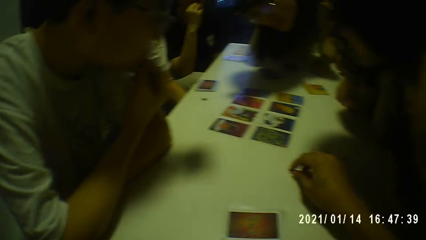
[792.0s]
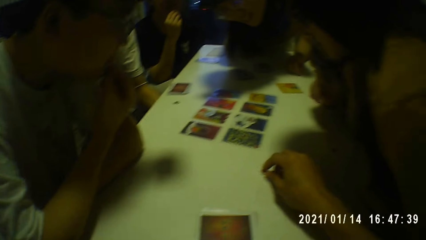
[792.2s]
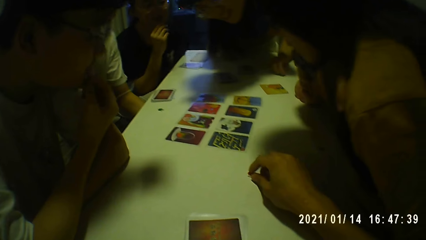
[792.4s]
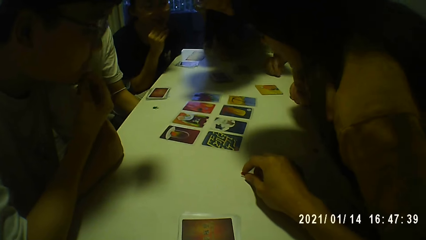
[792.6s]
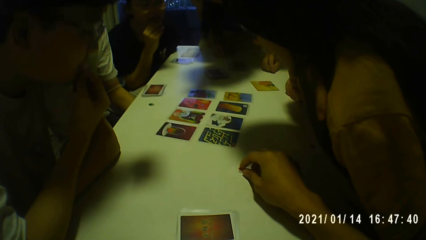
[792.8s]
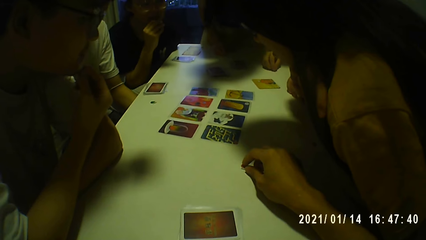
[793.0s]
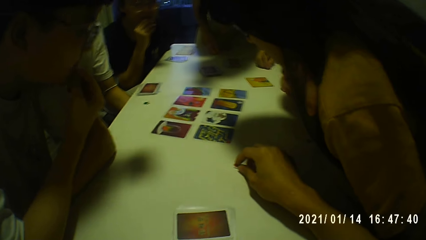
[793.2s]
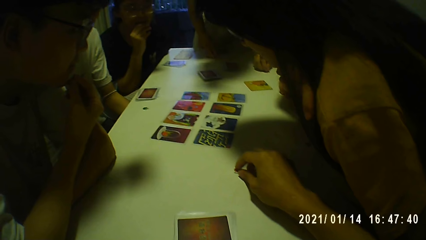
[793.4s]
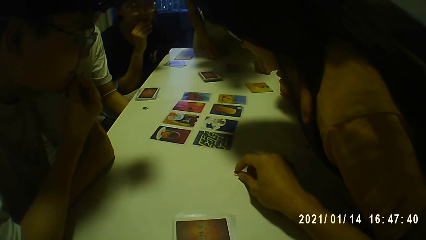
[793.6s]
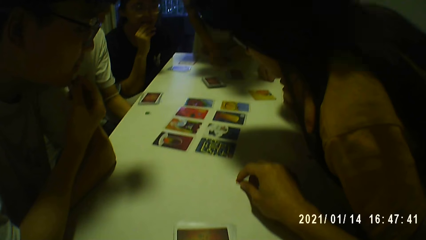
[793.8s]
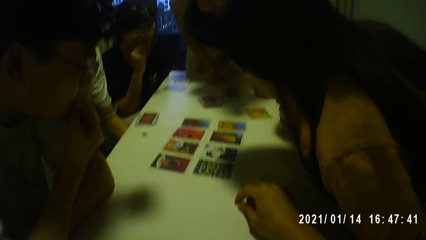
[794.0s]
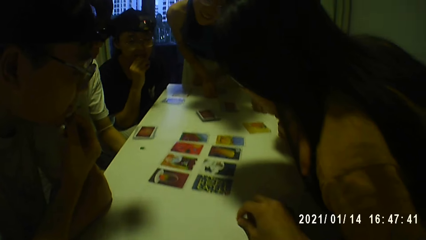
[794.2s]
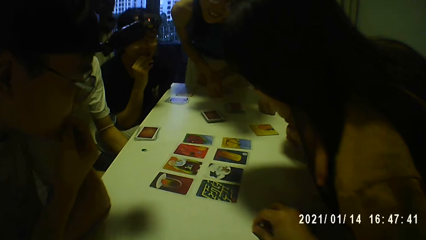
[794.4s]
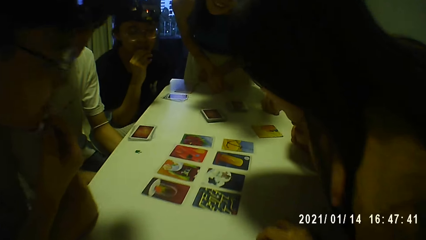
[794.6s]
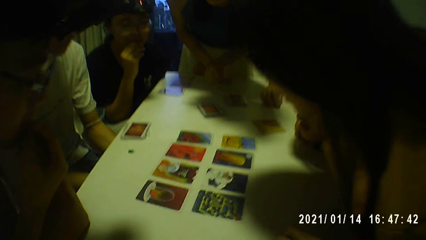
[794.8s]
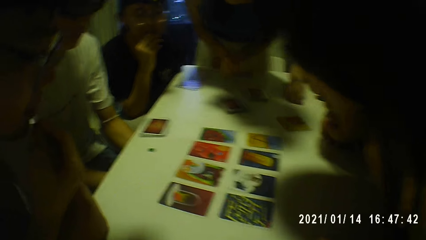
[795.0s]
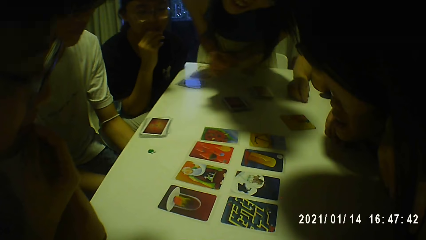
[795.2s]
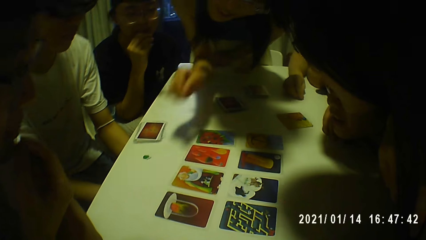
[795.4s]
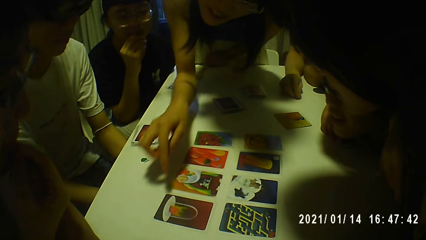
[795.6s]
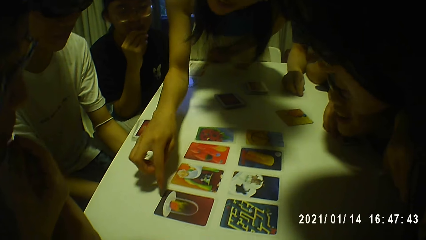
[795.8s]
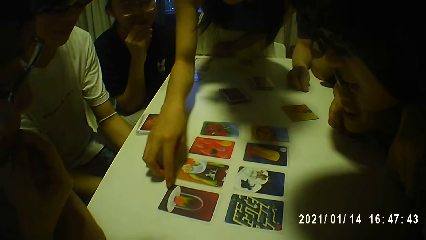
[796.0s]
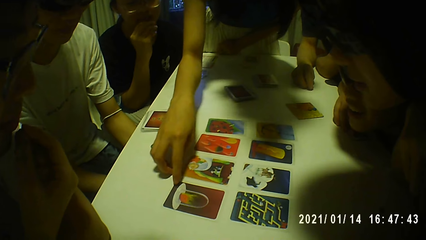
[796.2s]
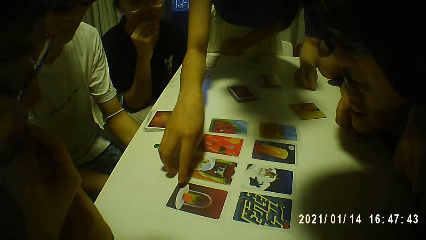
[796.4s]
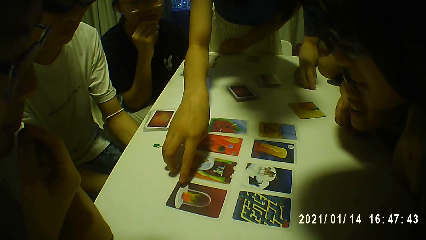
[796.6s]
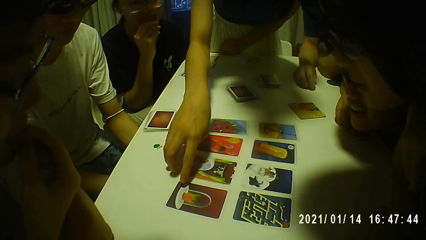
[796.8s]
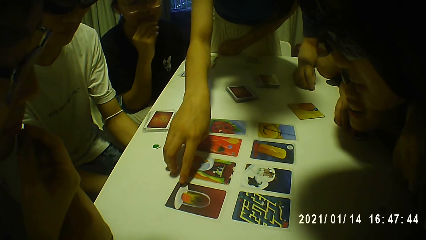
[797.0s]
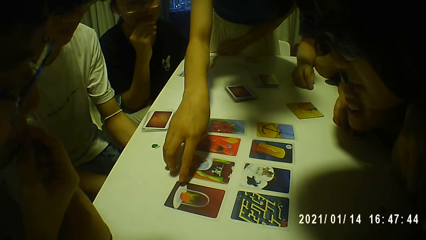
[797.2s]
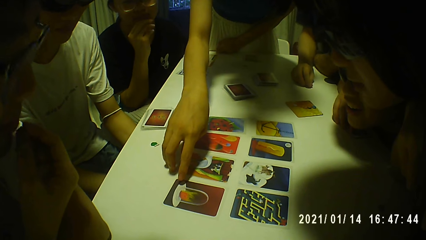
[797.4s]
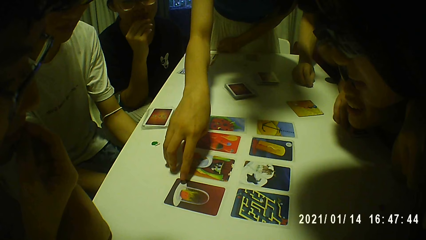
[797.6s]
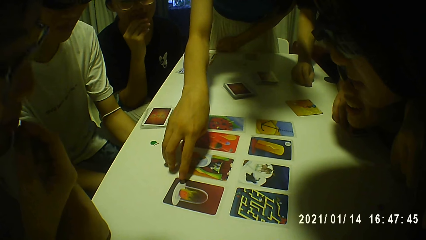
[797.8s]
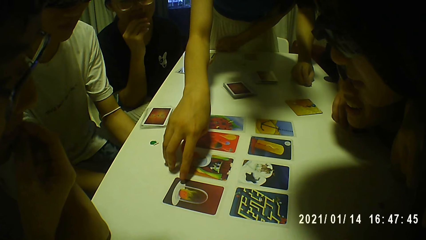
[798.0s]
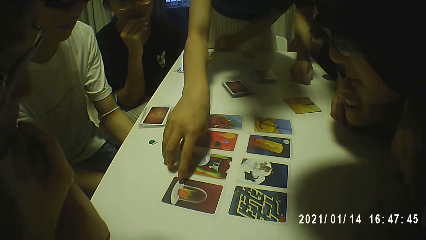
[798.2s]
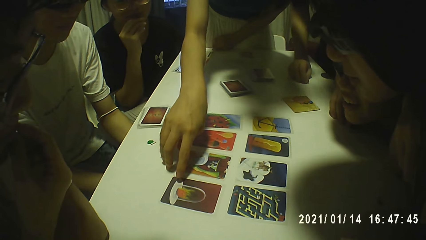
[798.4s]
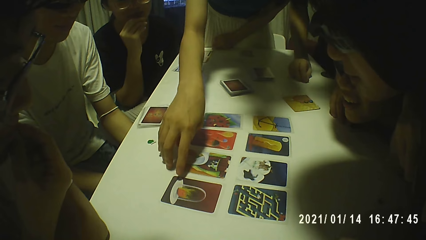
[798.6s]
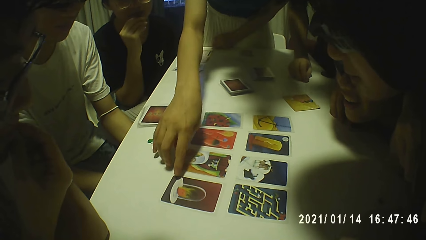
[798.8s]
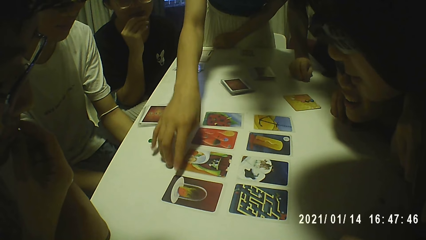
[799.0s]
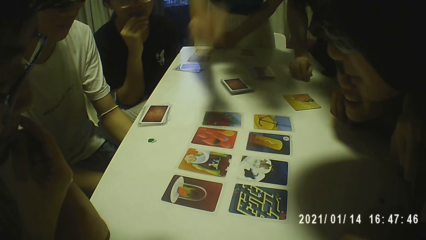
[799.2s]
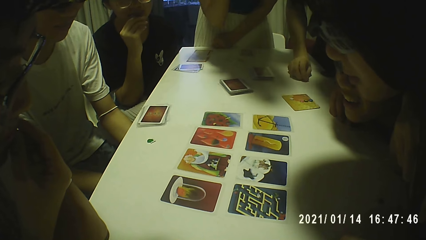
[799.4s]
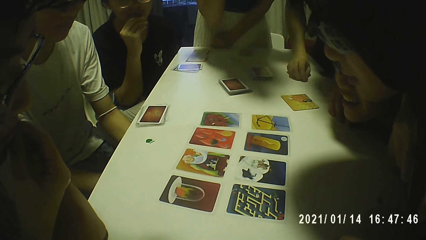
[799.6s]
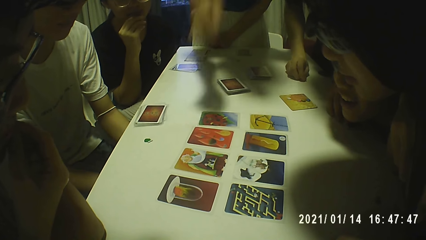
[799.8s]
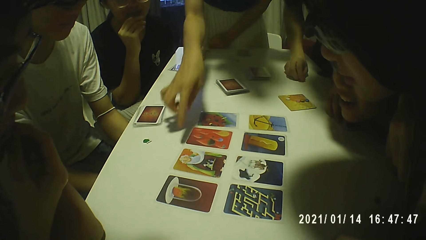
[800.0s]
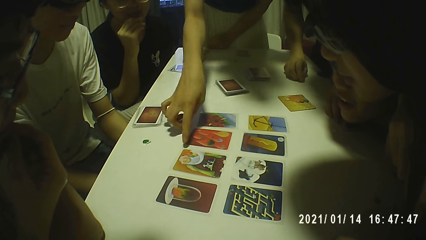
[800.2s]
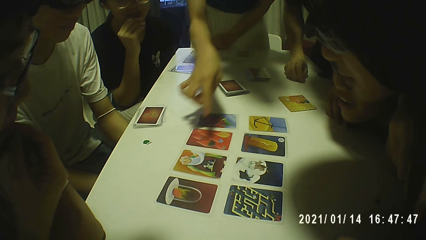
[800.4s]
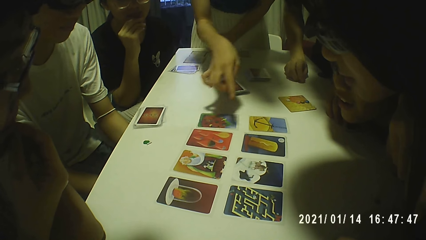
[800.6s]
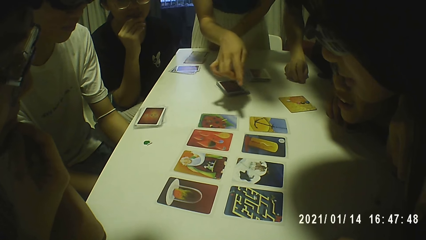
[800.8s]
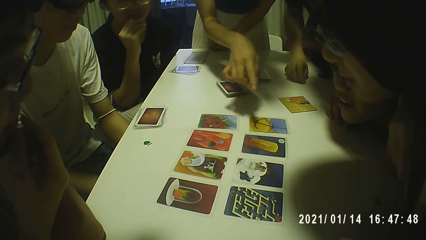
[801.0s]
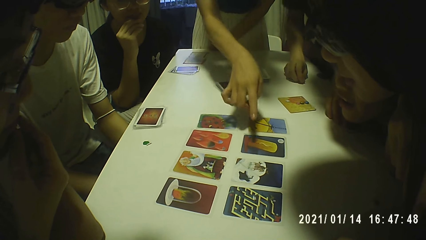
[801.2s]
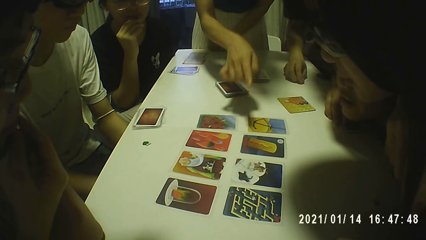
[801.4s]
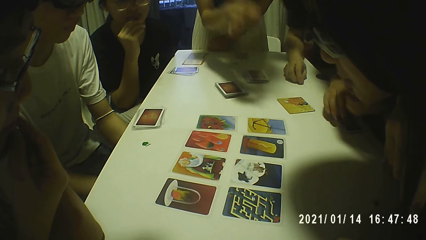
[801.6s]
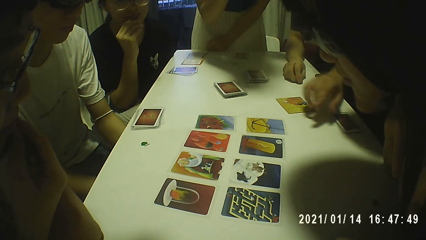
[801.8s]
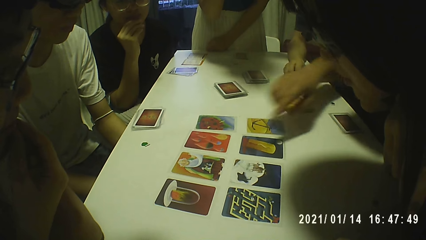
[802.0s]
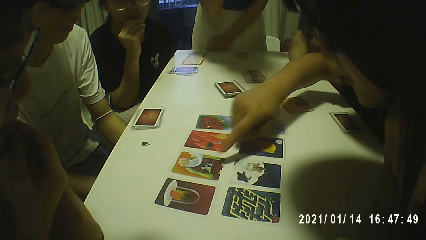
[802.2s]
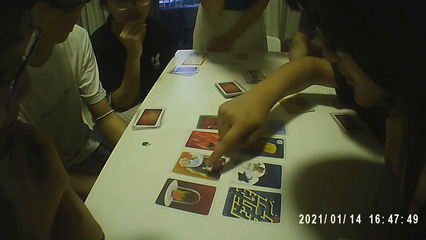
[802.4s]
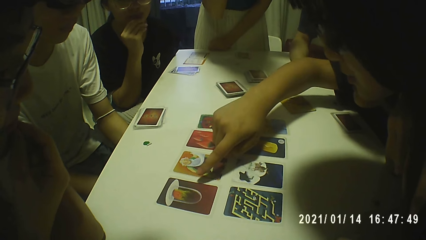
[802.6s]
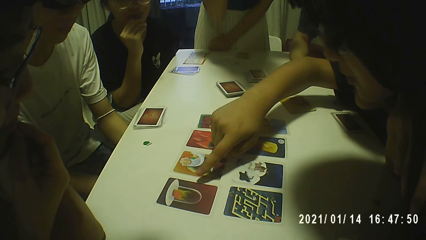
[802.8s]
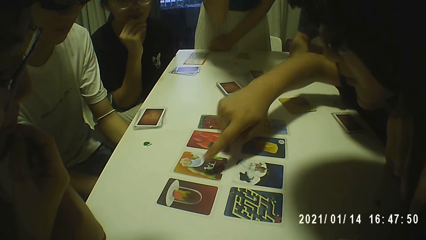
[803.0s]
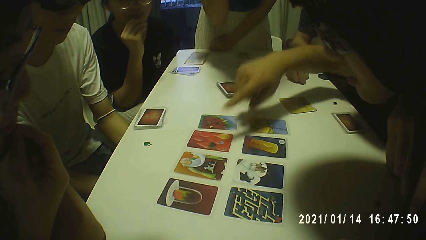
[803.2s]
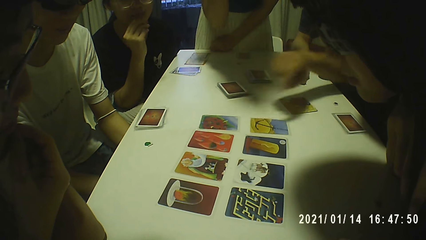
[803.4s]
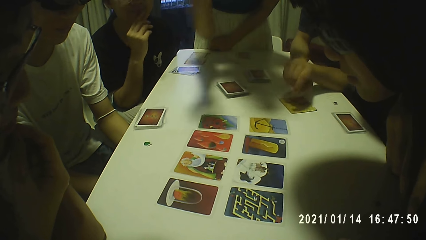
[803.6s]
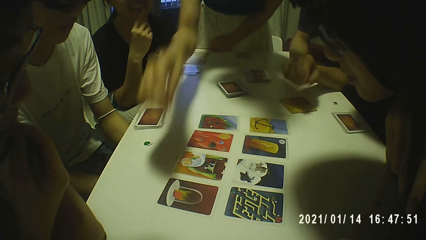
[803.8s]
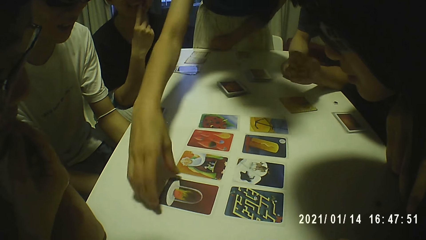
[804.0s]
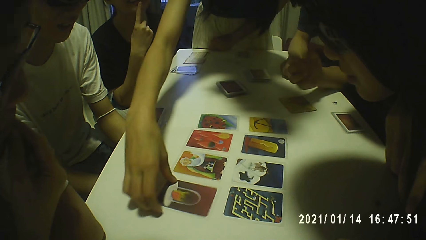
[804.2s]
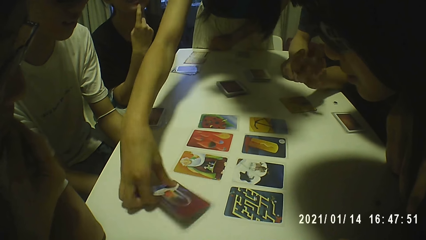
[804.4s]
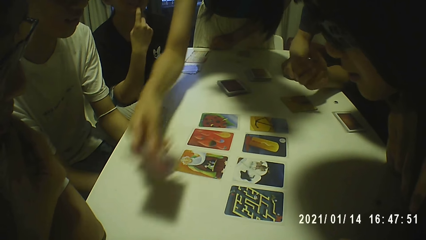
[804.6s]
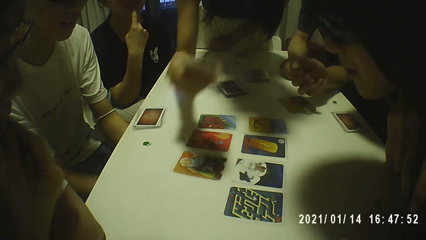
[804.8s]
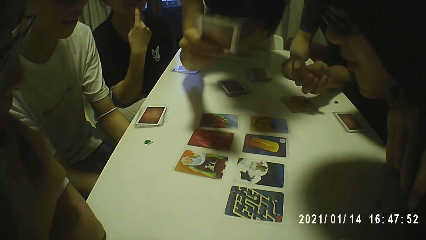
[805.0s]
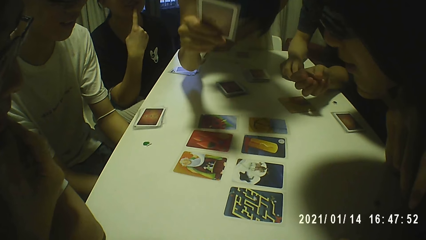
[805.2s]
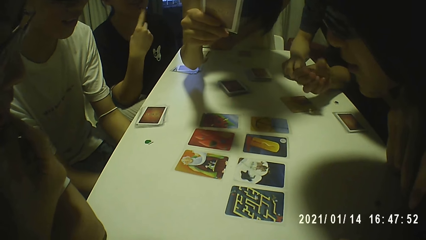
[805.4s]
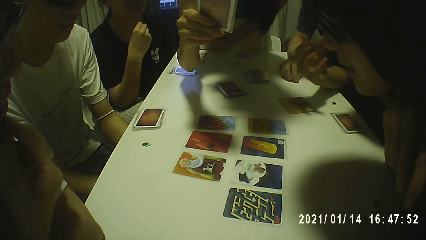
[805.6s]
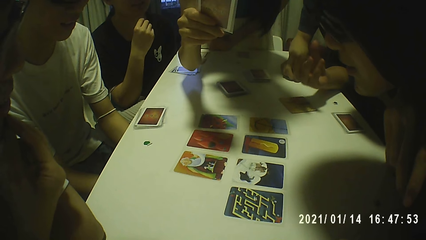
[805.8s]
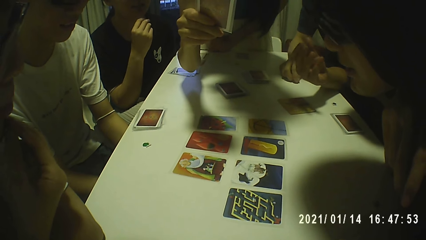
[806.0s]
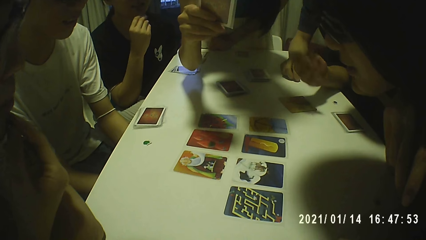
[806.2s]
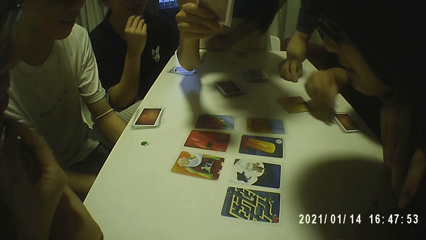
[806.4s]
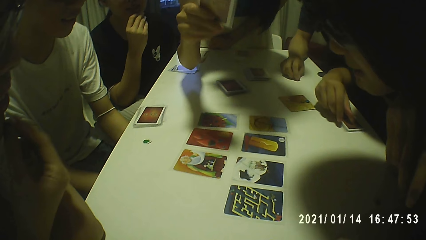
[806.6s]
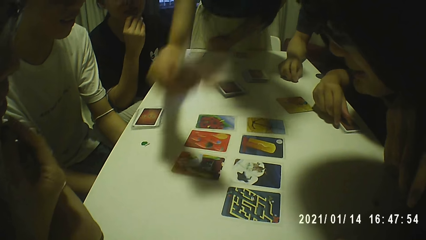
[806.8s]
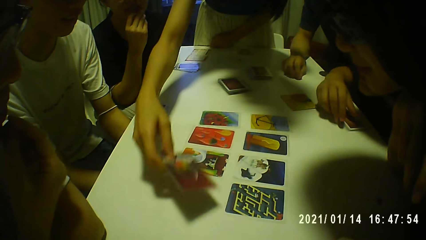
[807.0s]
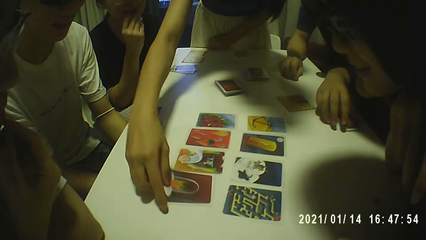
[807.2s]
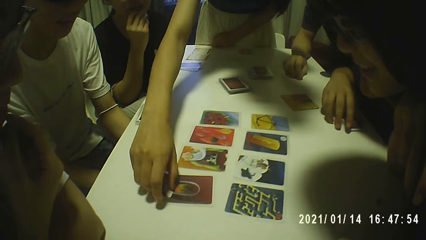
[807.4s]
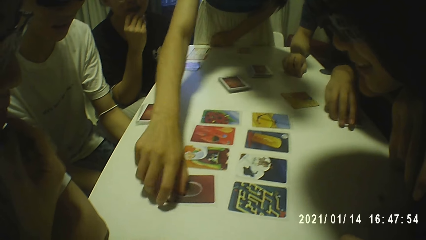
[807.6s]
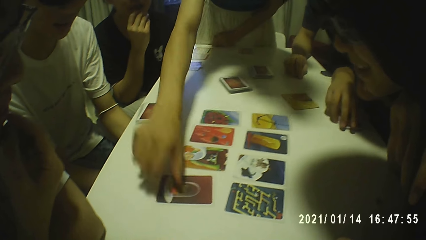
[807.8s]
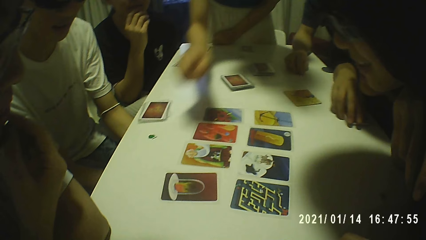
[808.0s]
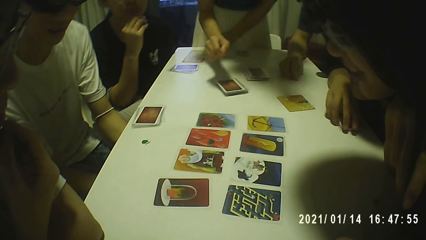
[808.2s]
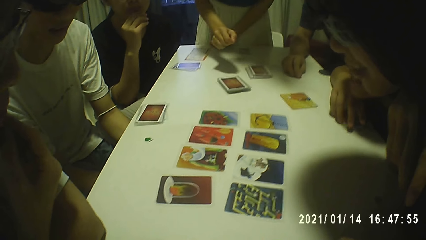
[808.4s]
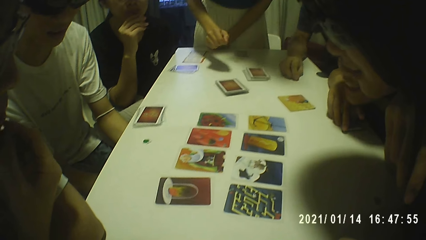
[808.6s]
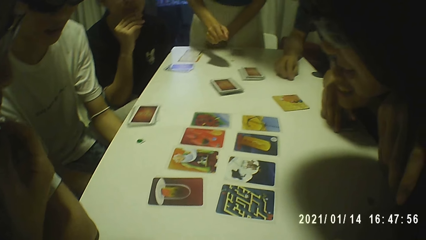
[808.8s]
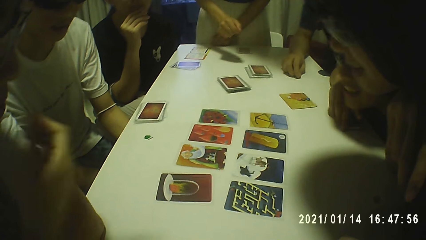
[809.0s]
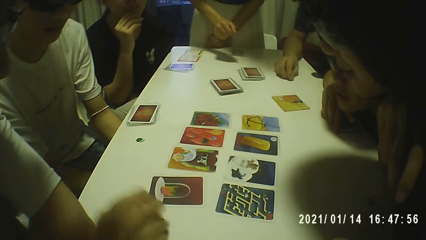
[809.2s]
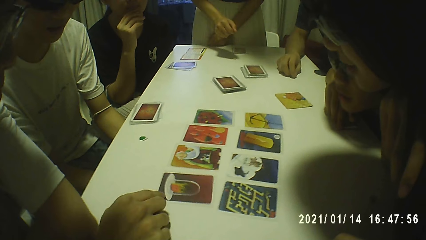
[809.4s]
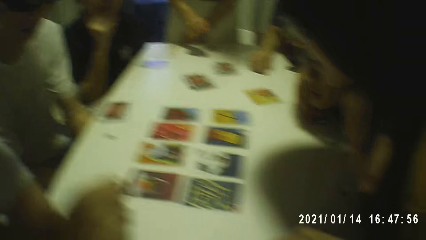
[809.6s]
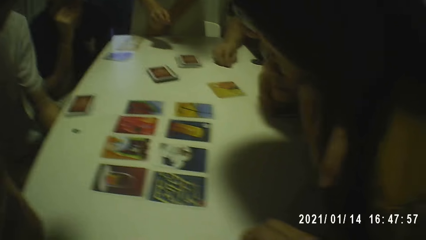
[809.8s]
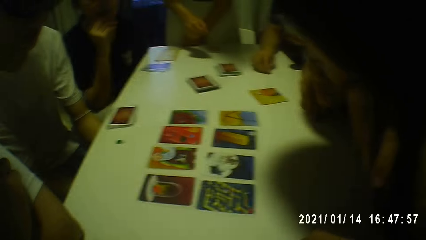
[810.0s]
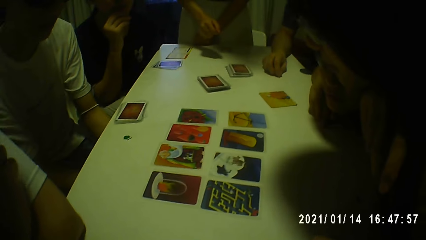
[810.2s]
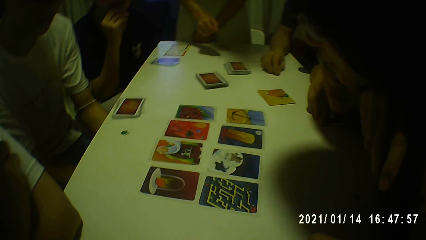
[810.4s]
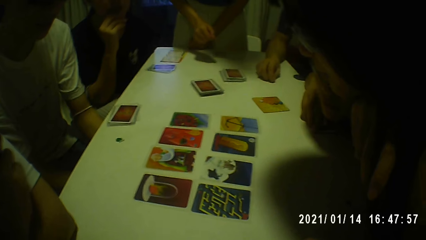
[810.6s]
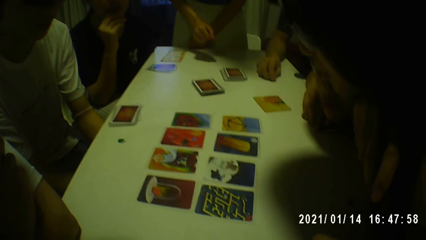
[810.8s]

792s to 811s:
A woman touches her face with her right hand. Another woman touches a card on the table with her right forefinger. The first woman places her right forefinger on her face. The other woman picks the card from the table with her right hand and places the card on the table with her right hand. The first woman touches her face with her right hand. A man moves a card on the table with his right hand.
